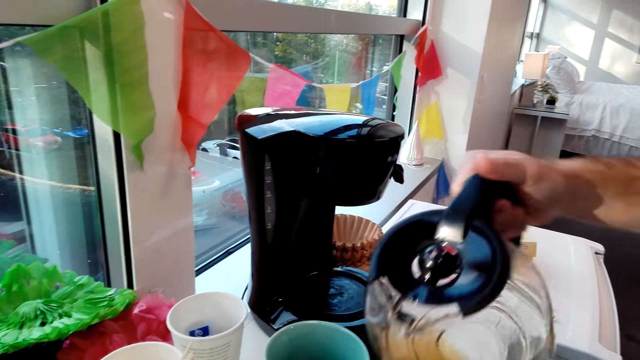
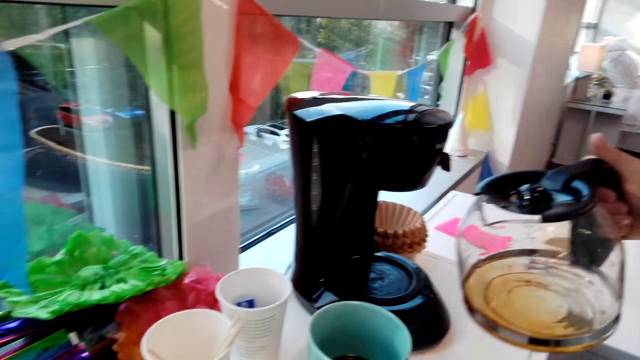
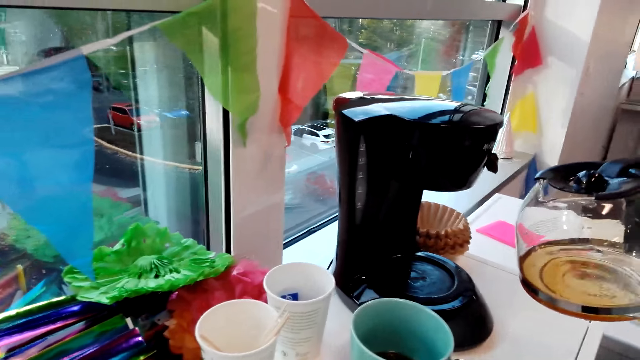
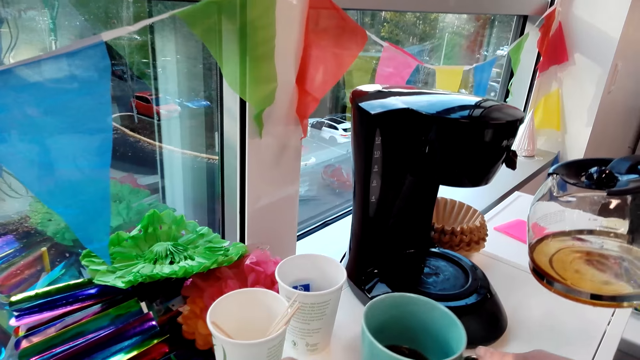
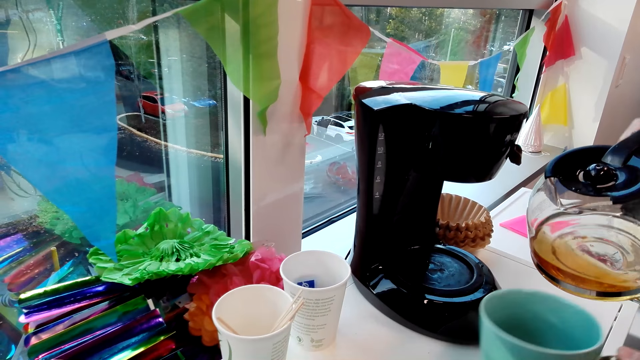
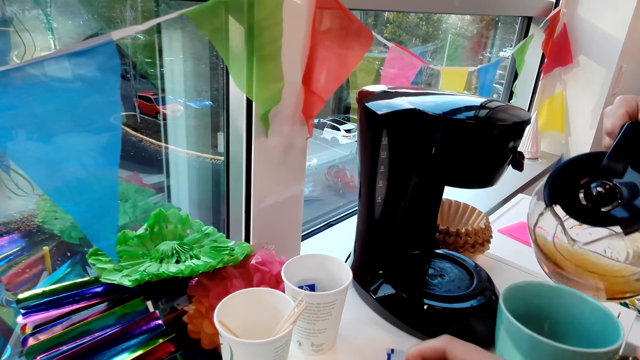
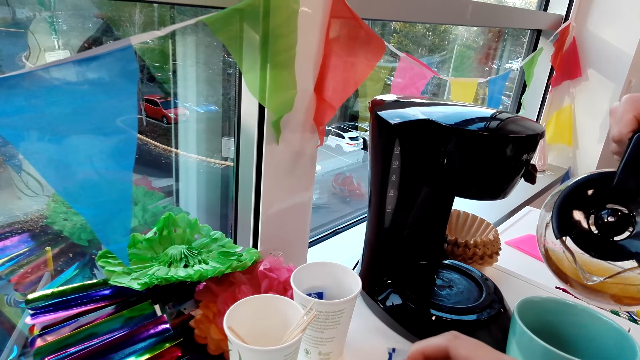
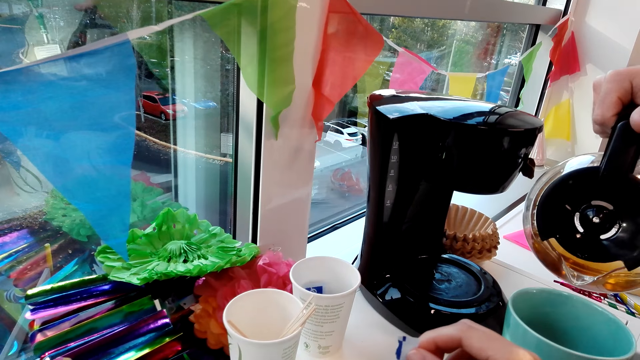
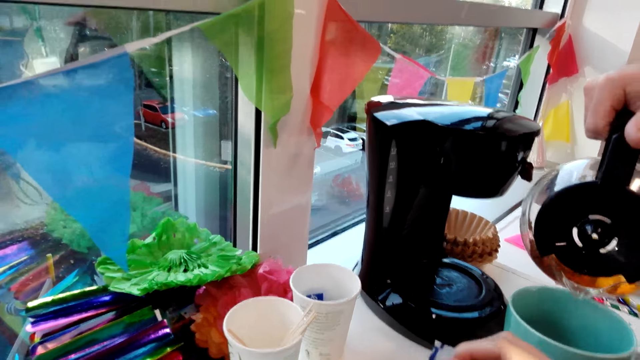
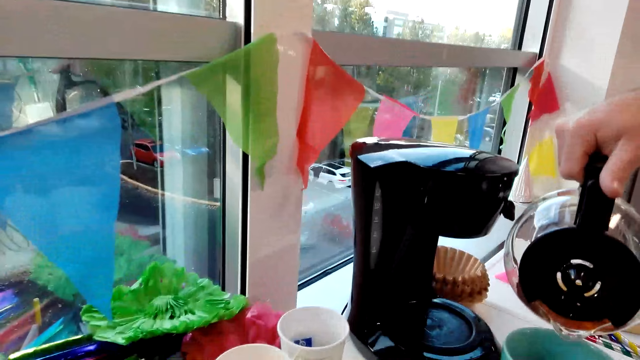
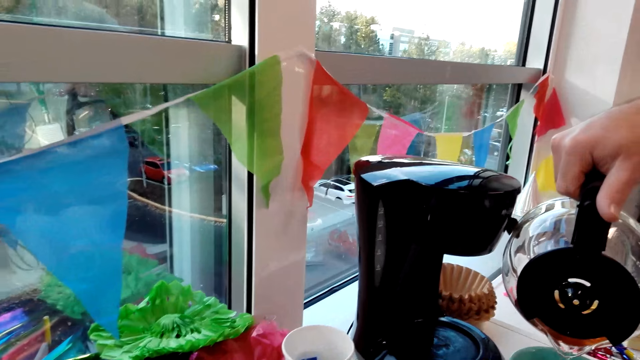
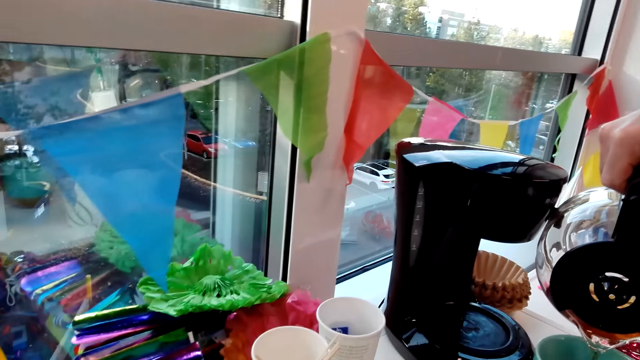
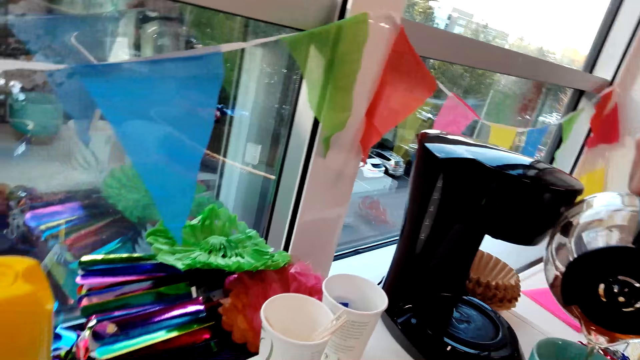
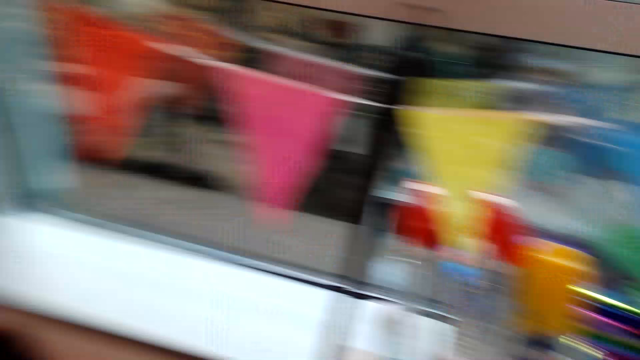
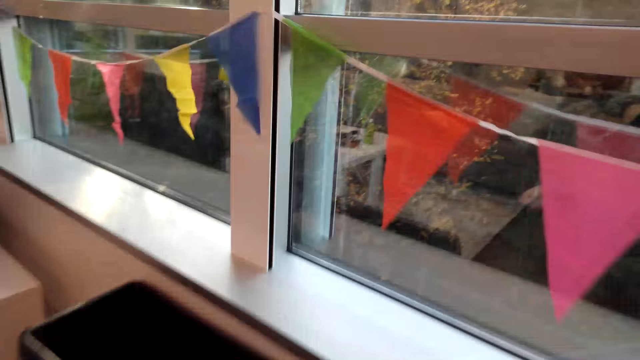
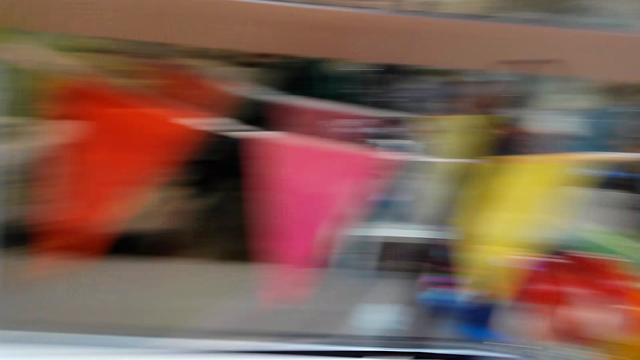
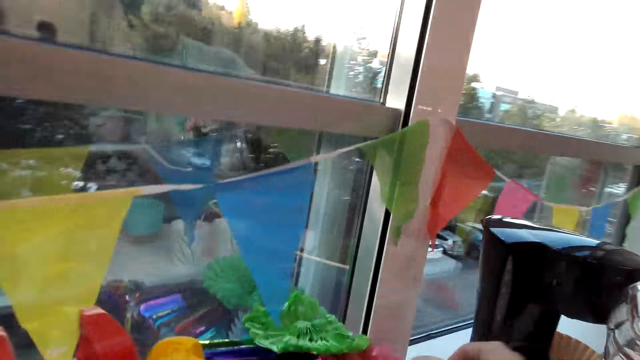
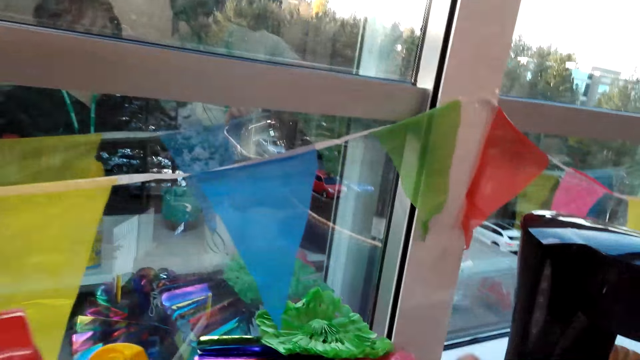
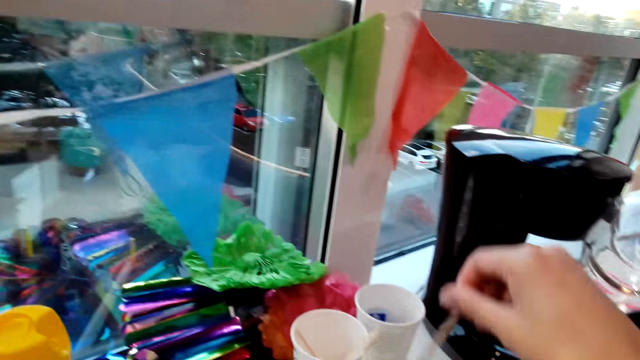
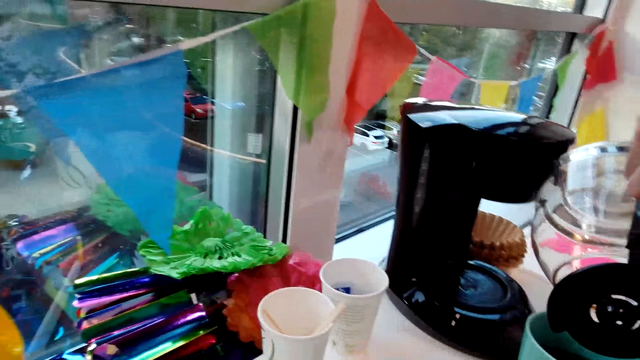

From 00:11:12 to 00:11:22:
The camera wearer picks up a cup. They put coffee in the cup. They walk around the coffee.

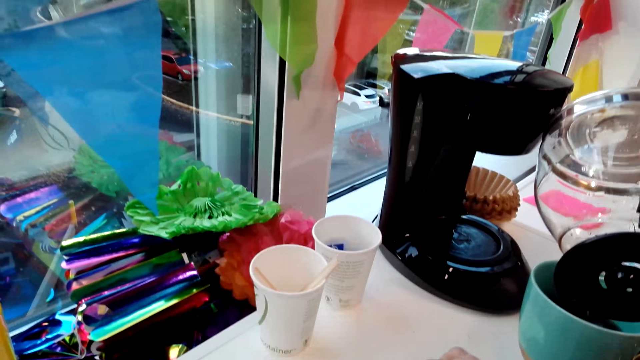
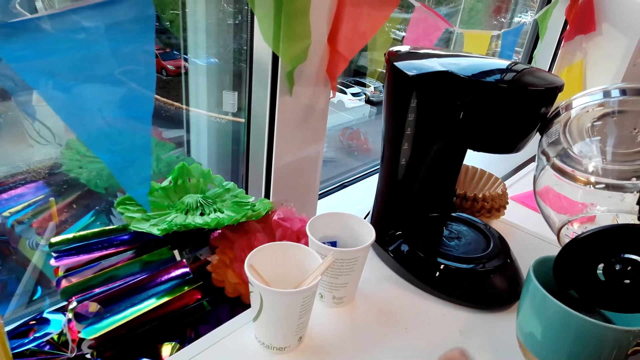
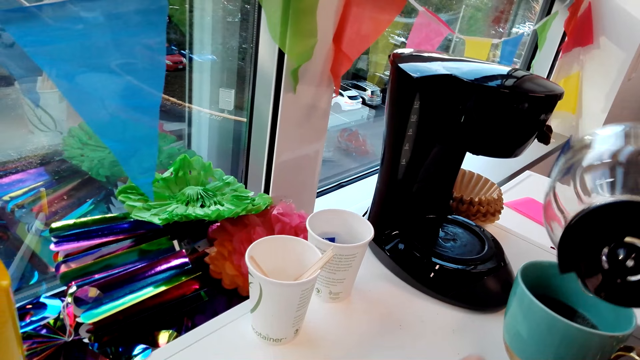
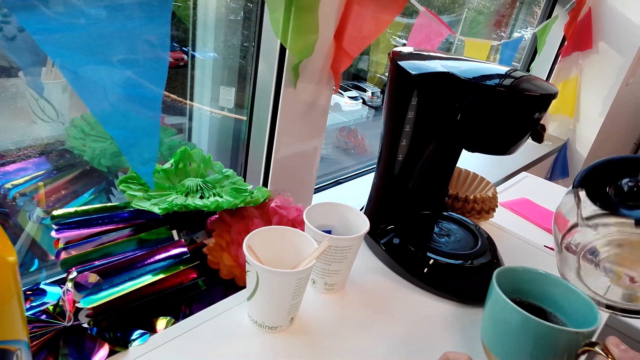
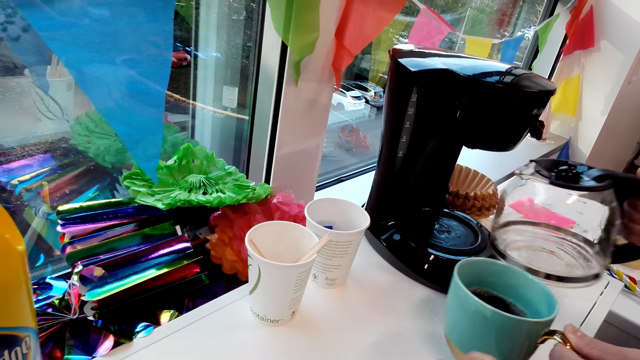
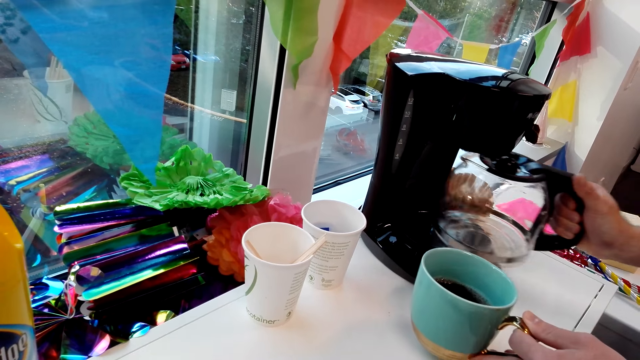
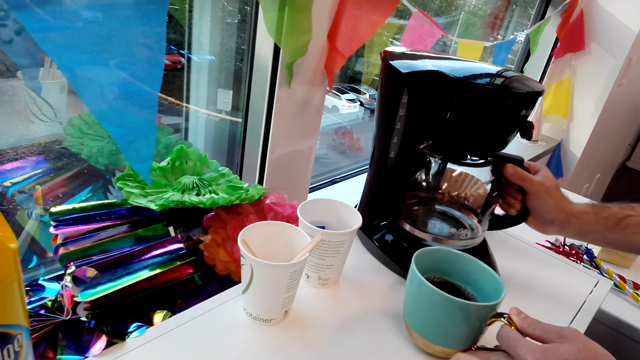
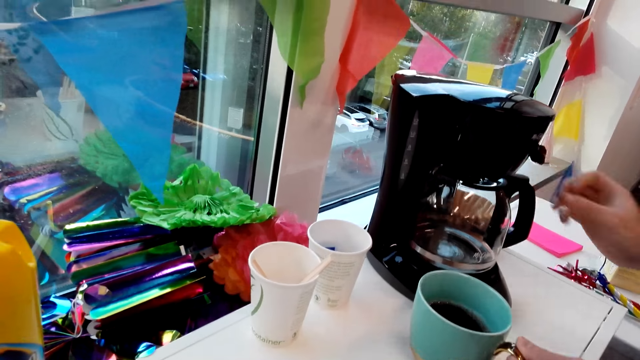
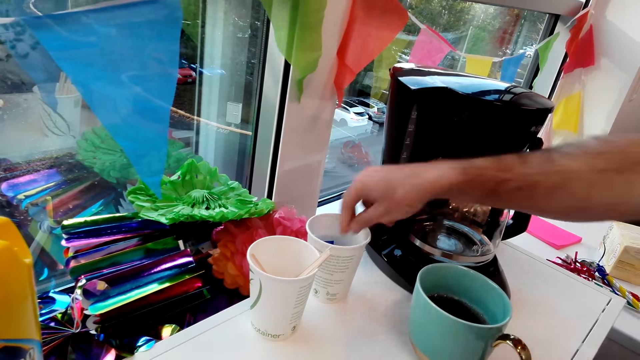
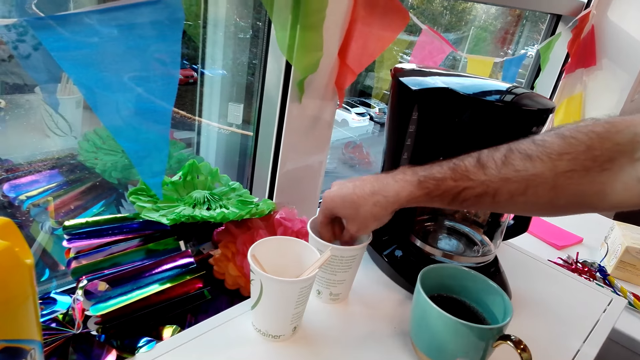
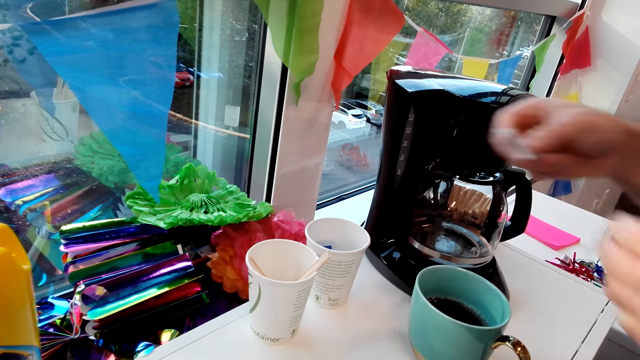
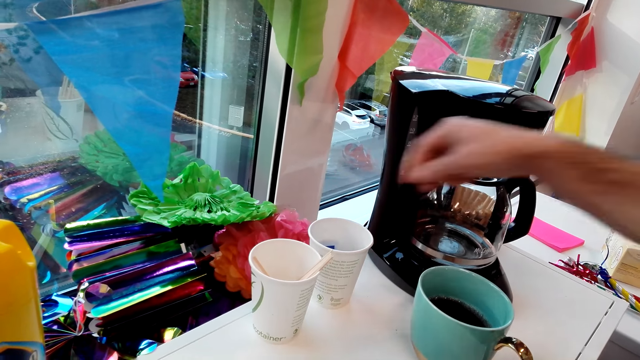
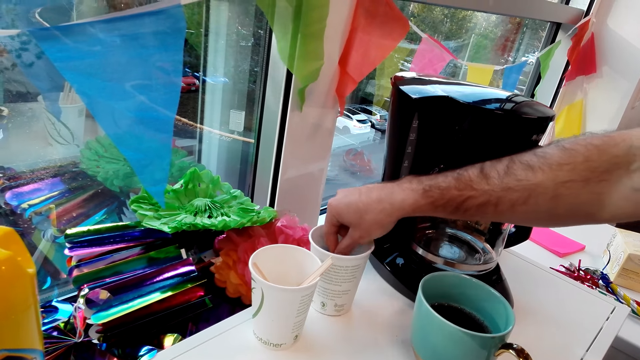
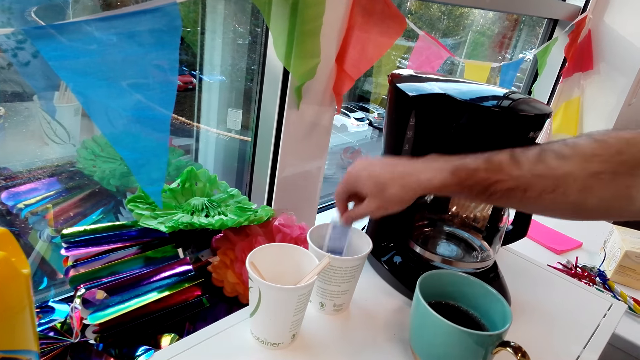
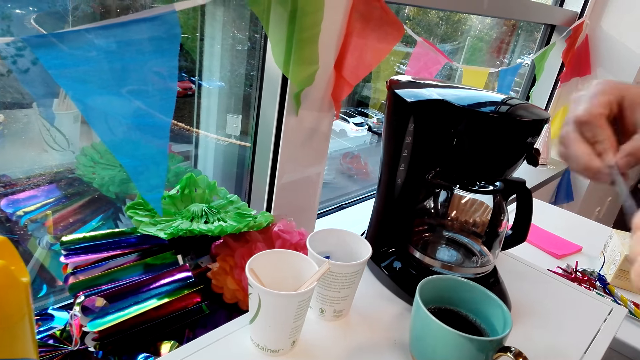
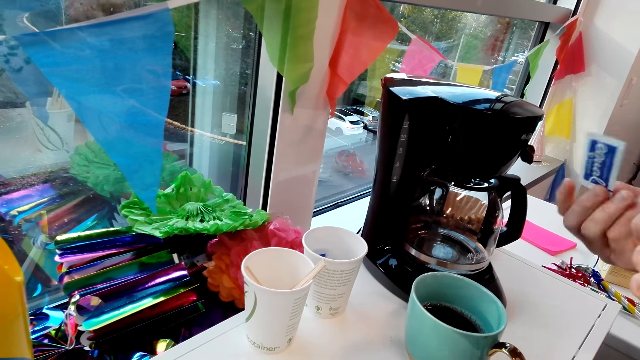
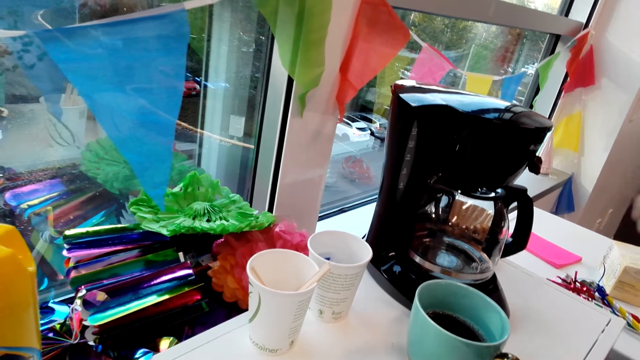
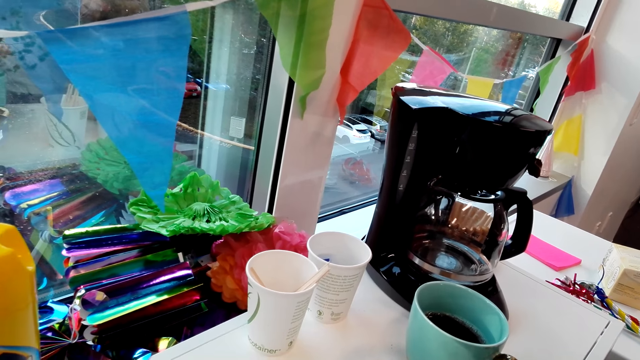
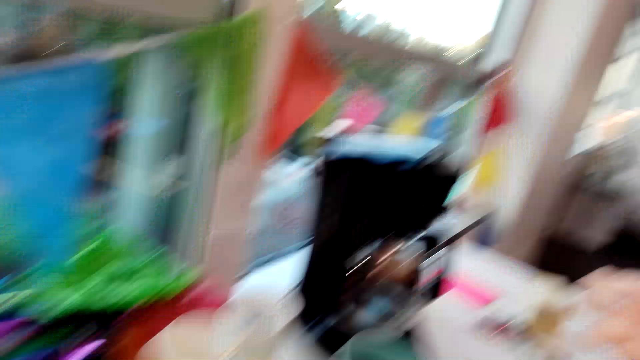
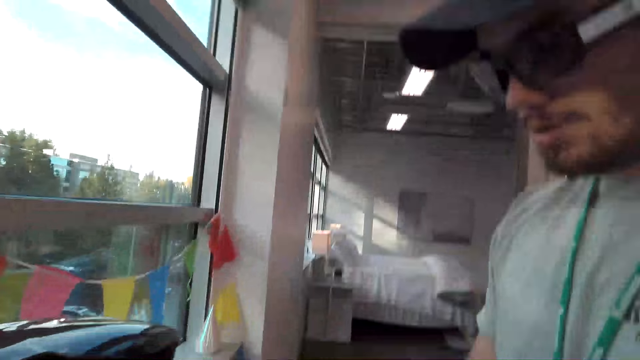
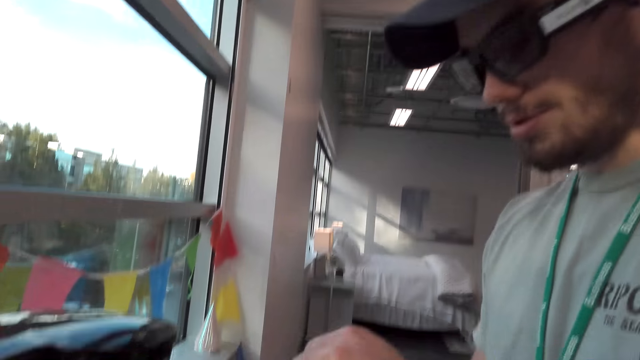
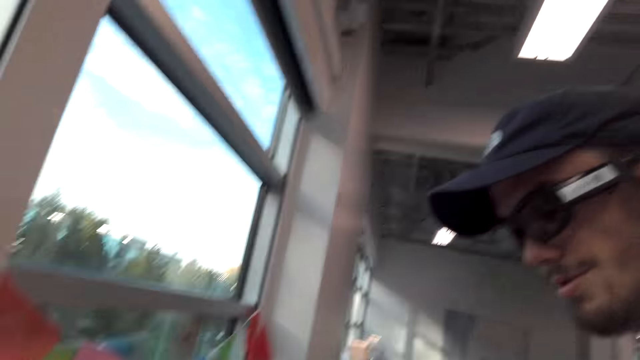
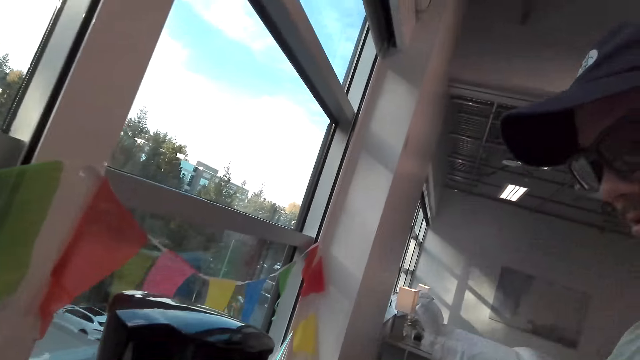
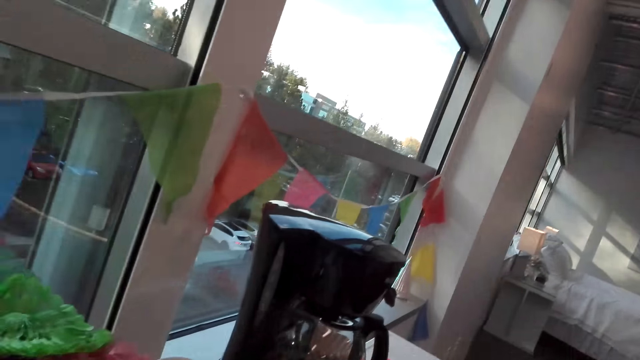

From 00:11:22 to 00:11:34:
The camera wearer puts coffee in the cup and puts the jug on the coffee maker. A man picks sugar from the cup. The camera wearer picks up something. They pick up something again. They turn around the room.
